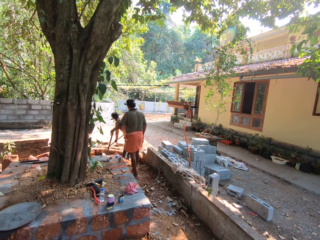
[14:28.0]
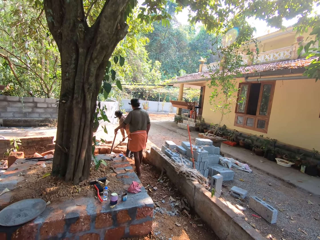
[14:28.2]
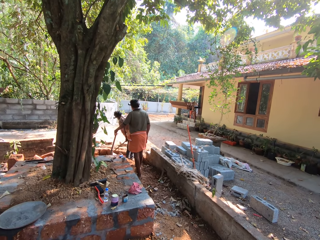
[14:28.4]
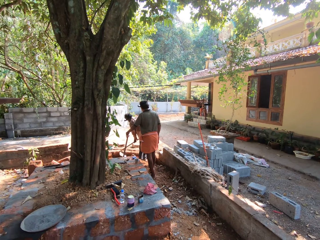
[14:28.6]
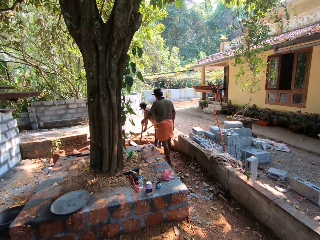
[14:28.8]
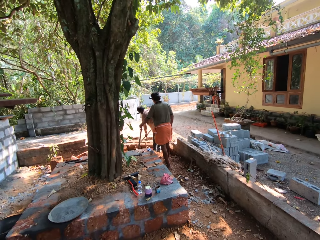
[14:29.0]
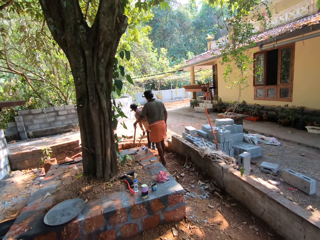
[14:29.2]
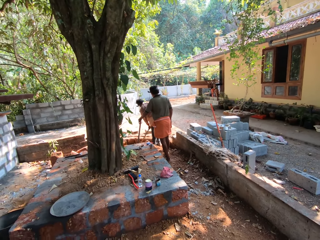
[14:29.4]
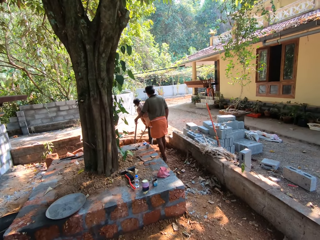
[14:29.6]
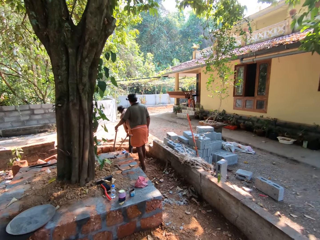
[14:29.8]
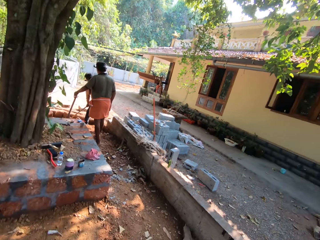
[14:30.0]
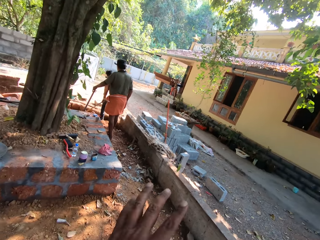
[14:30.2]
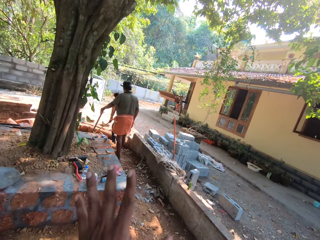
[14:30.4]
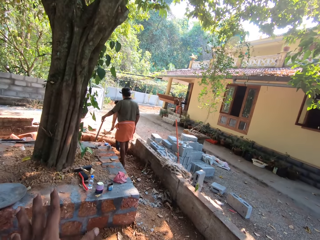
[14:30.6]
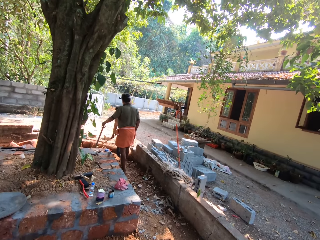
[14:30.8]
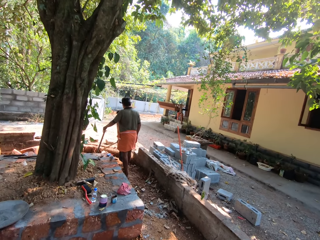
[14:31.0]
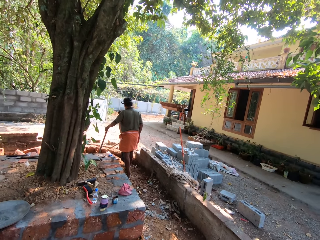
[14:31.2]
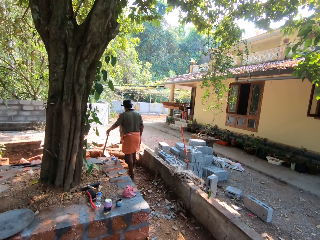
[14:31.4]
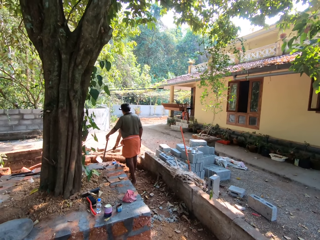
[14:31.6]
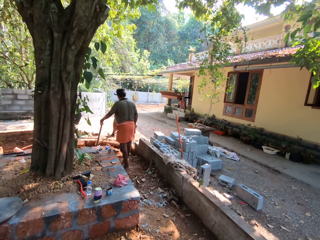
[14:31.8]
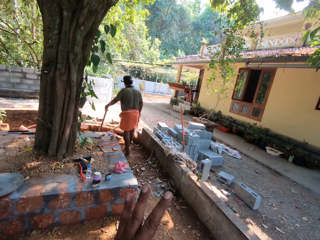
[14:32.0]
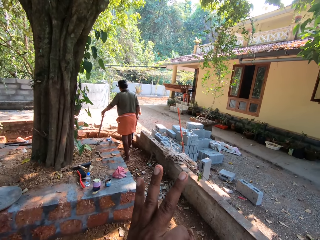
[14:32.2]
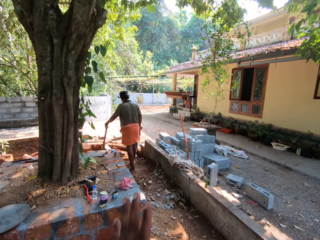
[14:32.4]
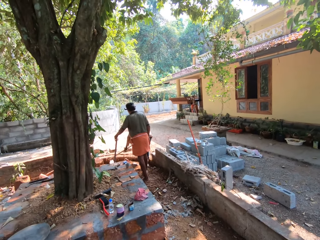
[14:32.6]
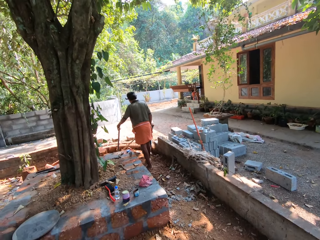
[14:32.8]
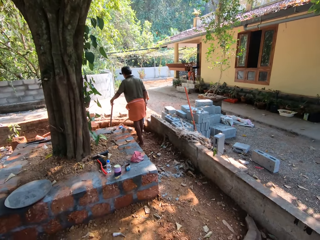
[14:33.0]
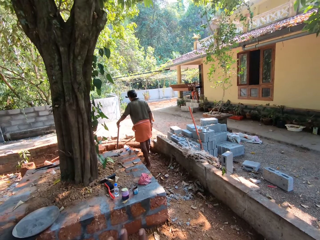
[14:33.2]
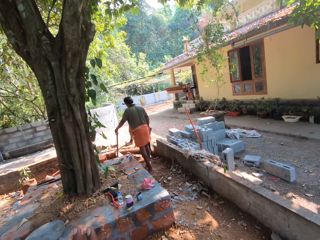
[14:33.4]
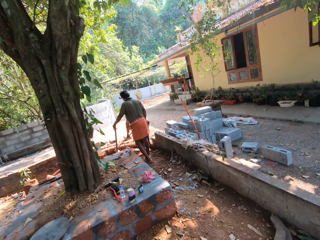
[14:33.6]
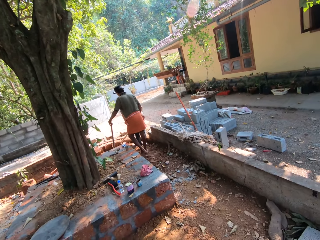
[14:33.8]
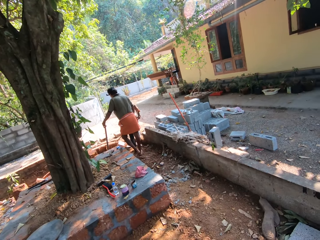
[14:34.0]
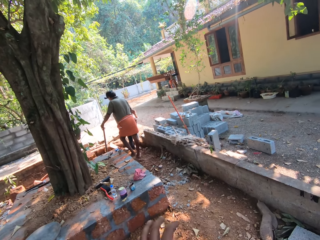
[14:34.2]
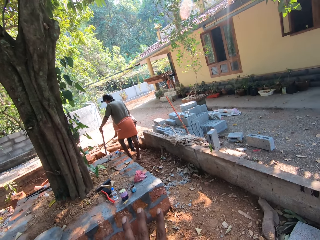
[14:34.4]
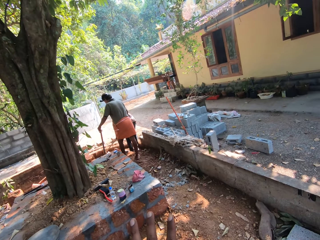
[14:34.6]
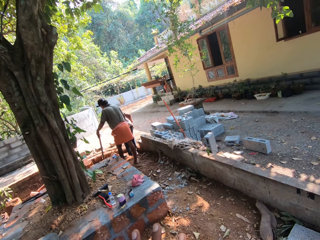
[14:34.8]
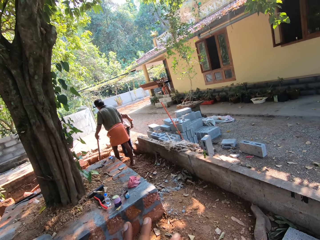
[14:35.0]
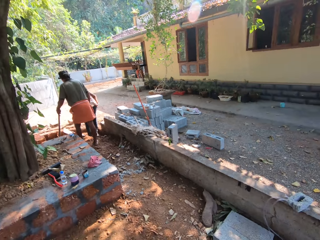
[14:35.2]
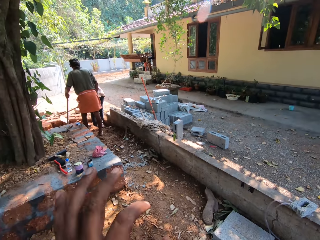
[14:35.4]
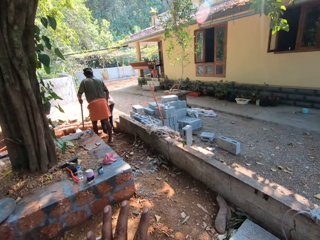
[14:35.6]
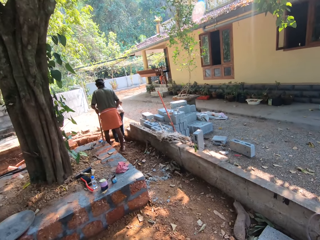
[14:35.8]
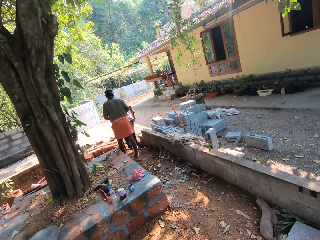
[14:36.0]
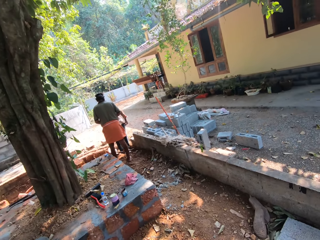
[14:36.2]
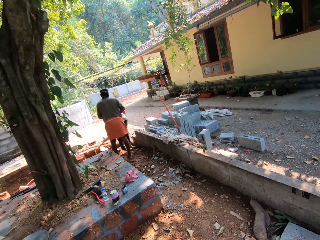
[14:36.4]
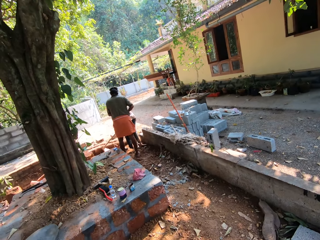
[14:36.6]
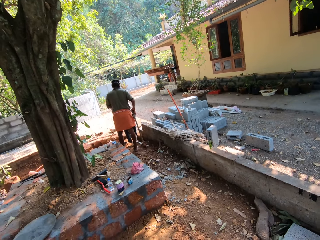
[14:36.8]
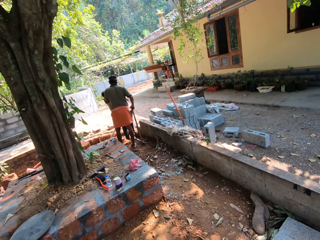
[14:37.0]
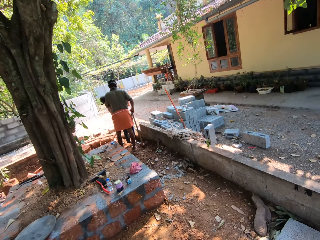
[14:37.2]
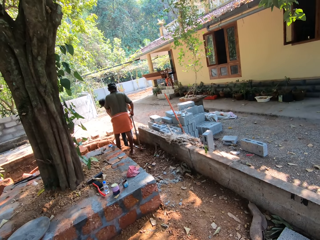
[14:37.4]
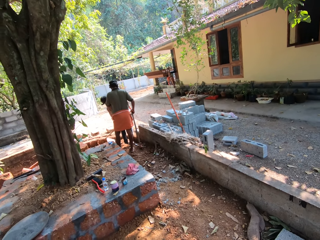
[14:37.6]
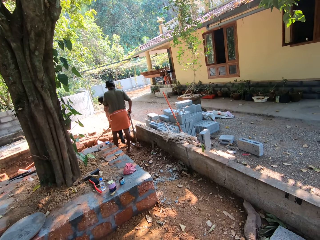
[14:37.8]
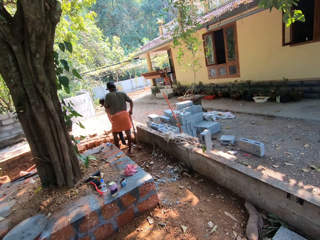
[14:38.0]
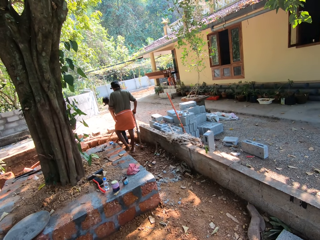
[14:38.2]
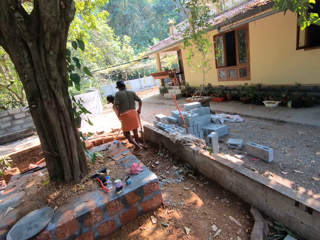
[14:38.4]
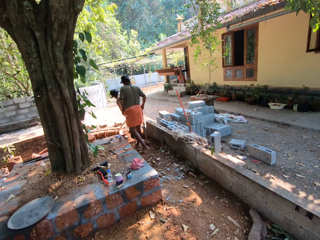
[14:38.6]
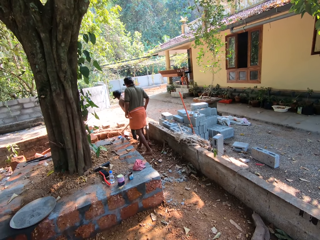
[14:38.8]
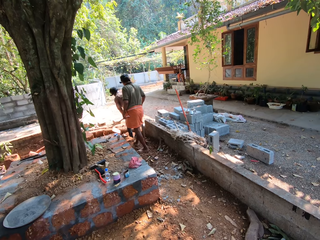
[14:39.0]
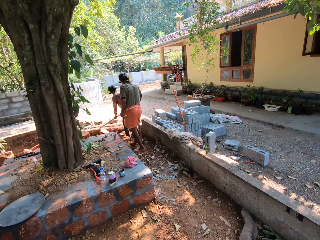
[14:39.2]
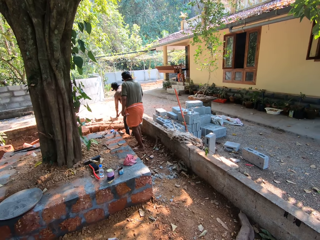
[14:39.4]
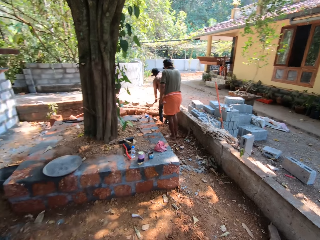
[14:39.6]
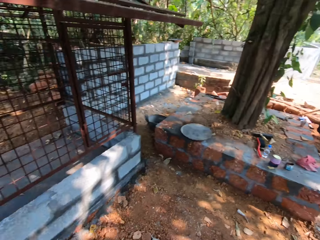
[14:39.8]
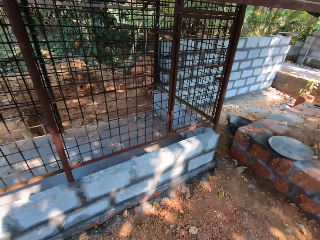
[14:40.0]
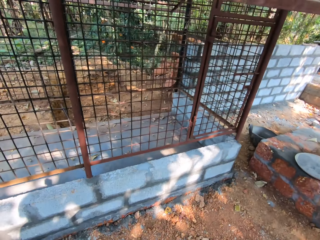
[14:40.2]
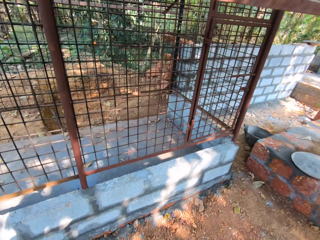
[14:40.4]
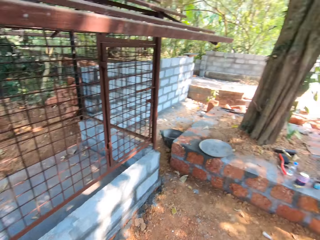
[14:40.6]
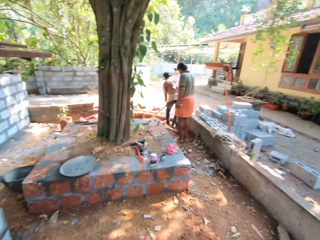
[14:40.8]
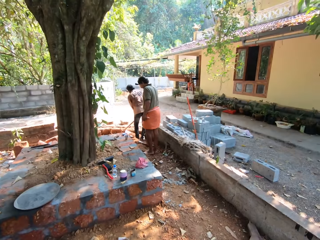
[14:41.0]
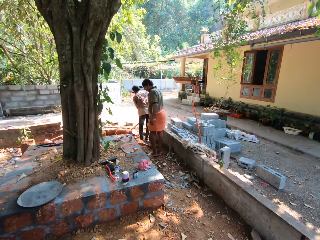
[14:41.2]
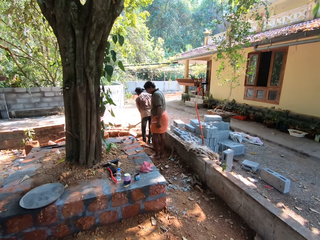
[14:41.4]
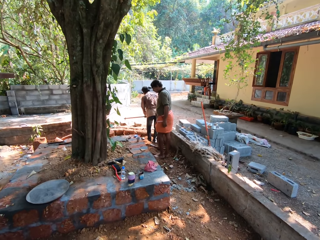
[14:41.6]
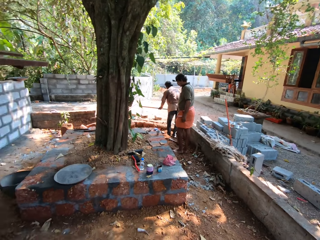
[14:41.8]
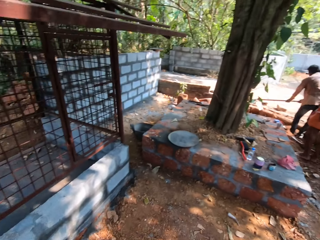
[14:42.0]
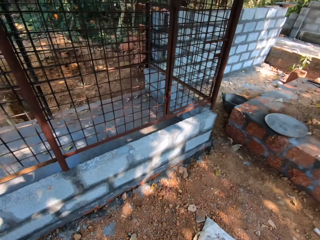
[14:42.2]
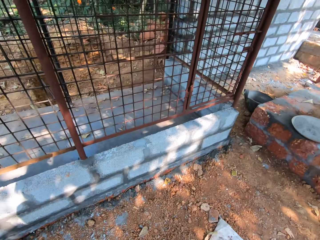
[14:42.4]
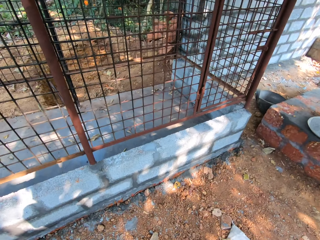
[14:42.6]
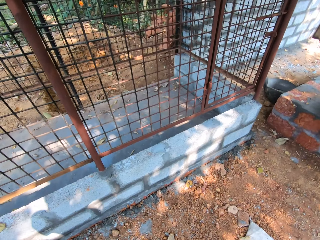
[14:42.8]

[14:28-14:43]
The camera wearer makes hand gestures with his left hand. A man moves the pick mattock. The man drops the hoe in his left hand on the ground with his right hand. The camera wearer looks around.

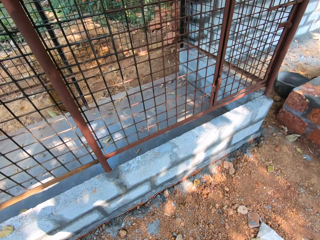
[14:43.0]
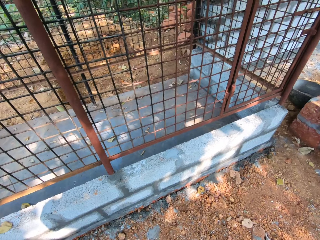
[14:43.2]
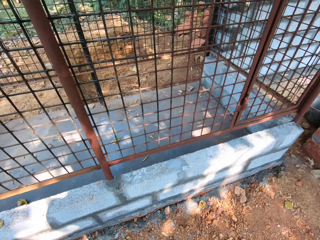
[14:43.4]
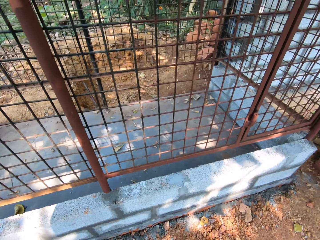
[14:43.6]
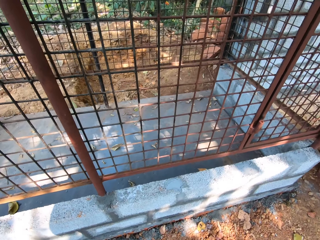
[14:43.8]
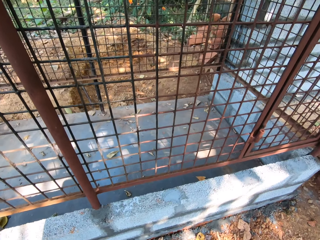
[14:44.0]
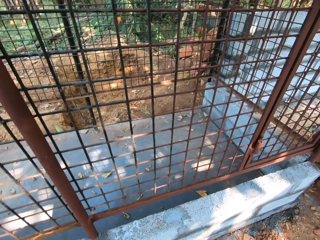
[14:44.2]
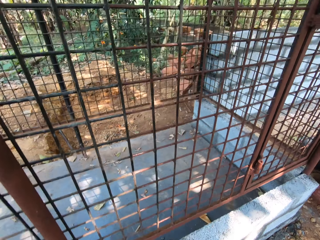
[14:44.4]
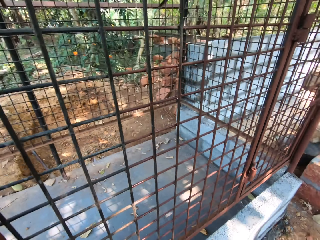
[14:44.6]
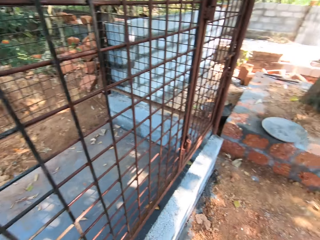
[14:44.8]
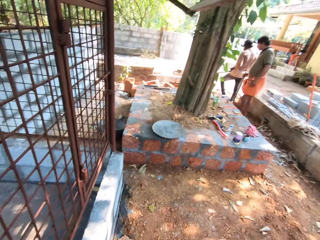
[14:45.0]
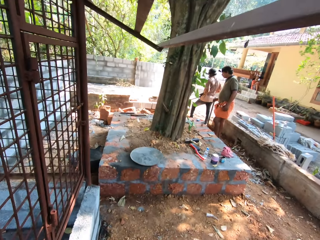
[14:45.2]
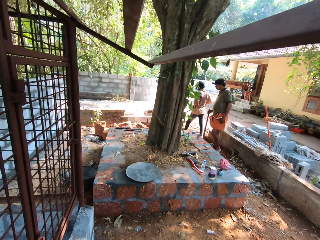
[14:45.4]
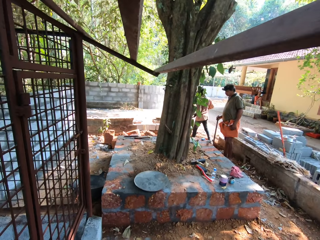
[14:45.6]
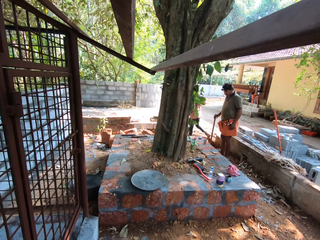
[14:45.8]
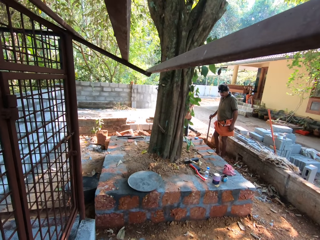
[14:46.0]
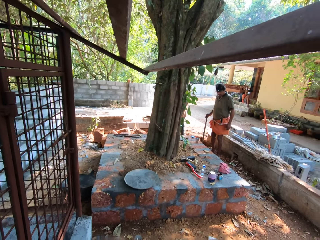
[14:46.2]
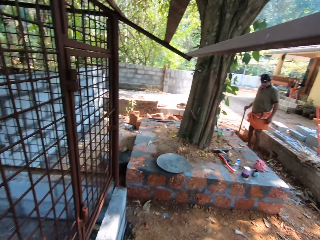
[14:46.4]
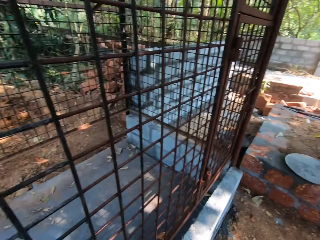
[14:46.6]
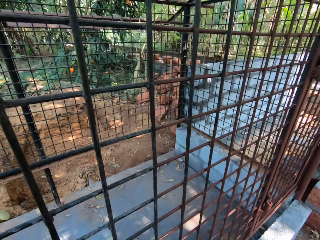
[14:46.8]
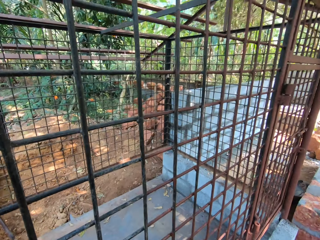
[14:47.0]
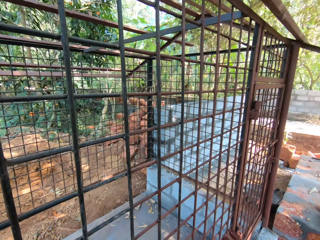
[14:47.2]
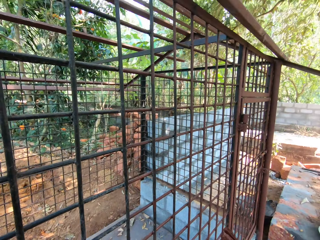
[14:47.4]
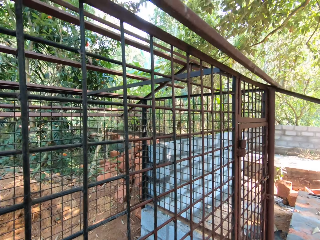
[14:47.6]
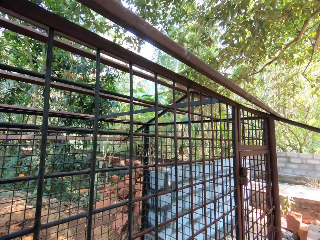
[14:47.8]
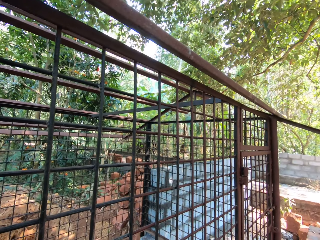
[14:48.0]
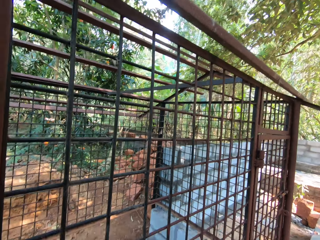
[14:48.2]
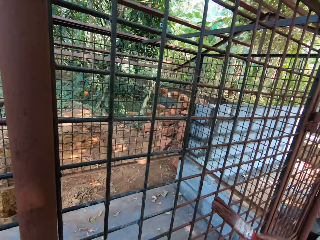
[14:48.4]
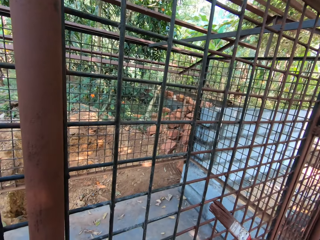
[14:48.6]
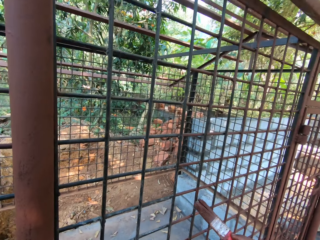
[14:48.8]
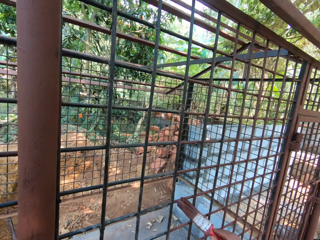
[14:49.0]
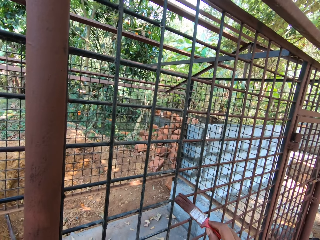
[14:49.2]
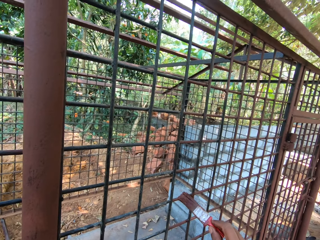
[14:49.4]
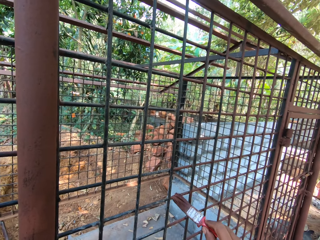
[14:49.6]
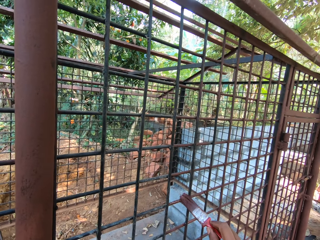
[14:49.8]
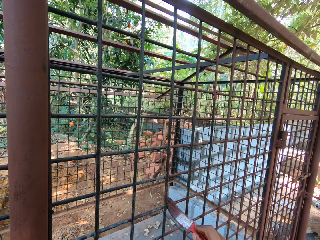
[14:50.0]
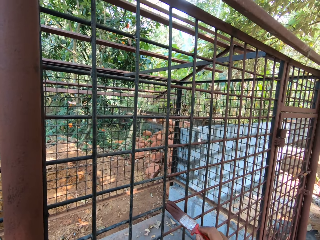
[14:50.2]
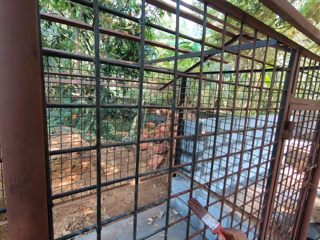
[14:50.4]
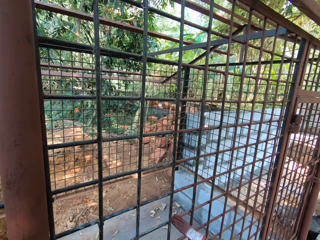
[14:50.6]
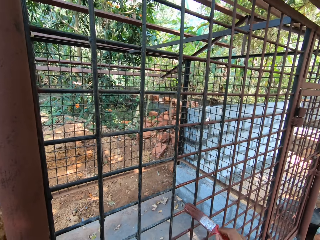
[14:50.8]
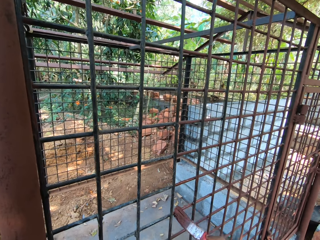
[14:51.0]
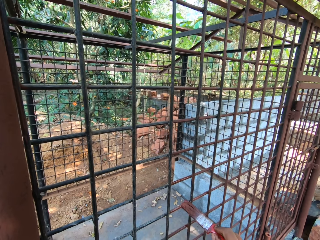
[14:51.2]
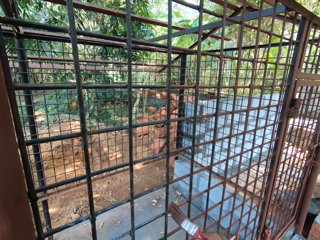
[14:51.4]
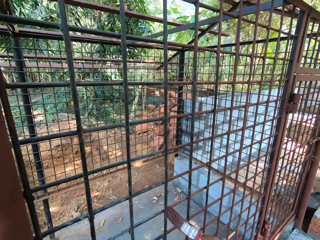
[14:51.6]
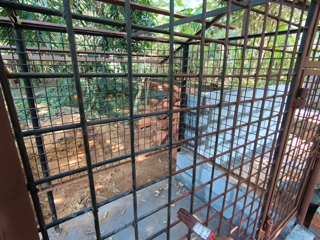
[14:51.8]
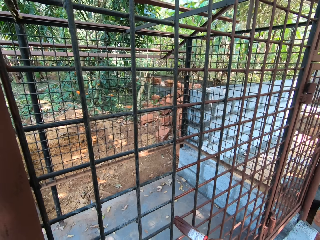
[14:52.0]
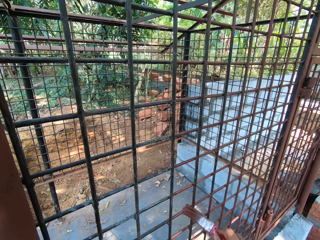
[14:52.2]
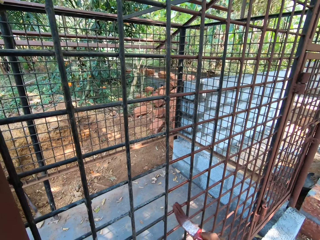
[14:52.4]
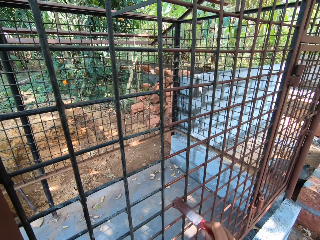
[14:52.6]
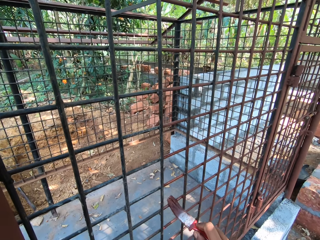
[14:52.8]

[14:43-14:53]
The camera wearer interacts with a man and another man. He holds a painting brush. He paints a cage with the paintbrush in his right hand.
